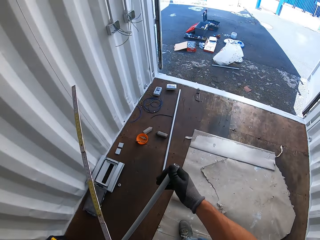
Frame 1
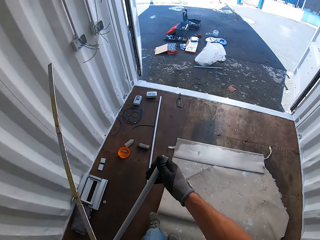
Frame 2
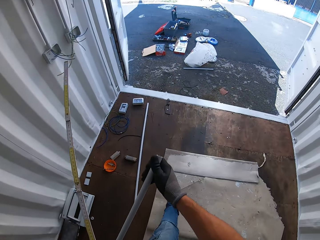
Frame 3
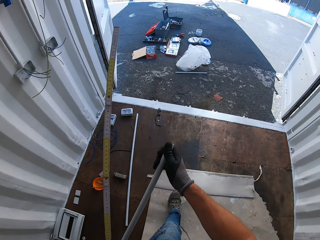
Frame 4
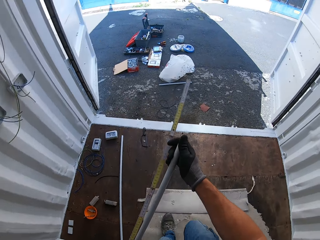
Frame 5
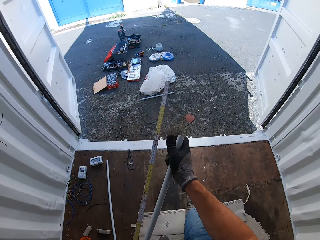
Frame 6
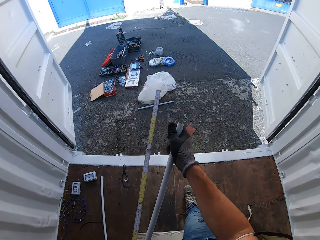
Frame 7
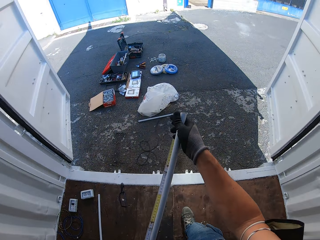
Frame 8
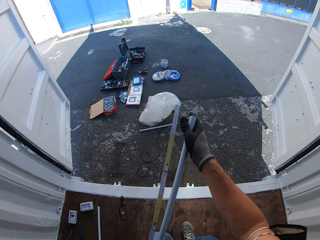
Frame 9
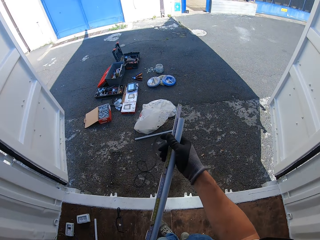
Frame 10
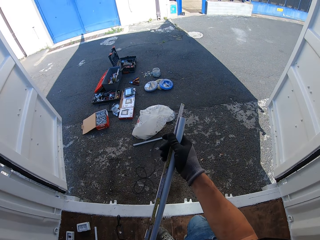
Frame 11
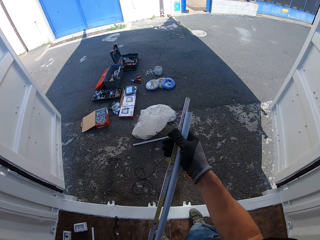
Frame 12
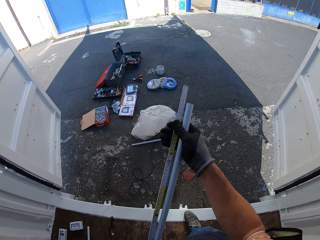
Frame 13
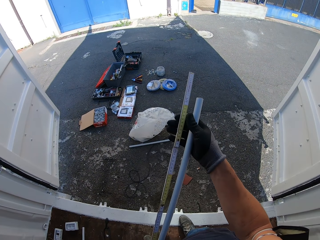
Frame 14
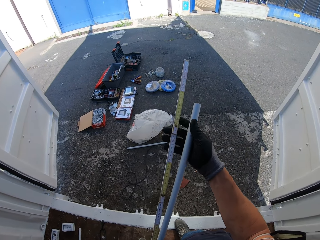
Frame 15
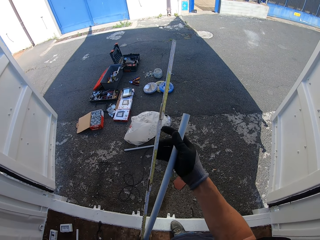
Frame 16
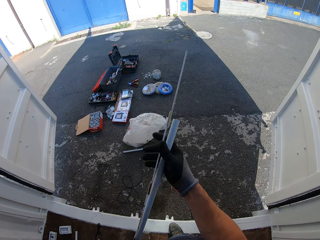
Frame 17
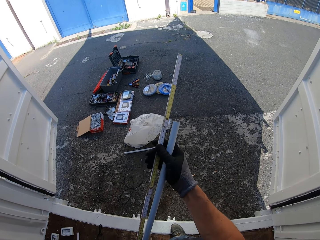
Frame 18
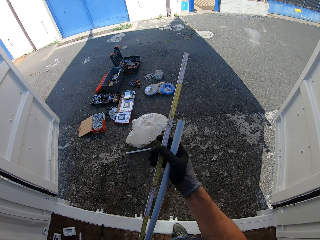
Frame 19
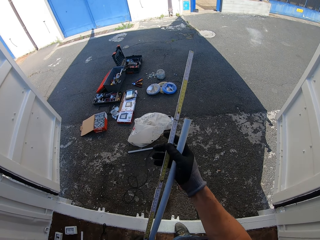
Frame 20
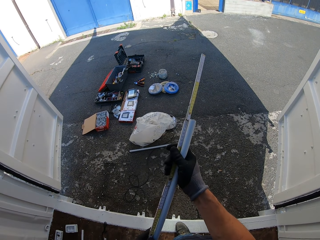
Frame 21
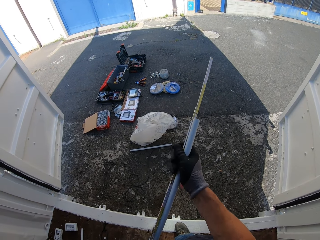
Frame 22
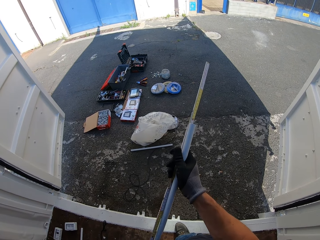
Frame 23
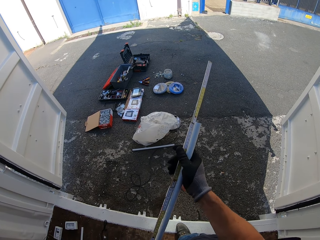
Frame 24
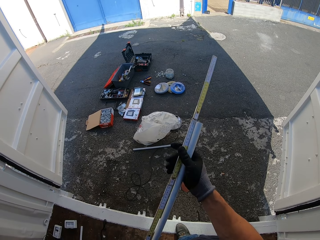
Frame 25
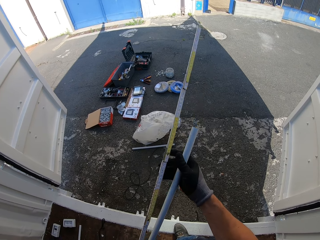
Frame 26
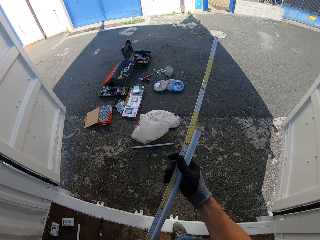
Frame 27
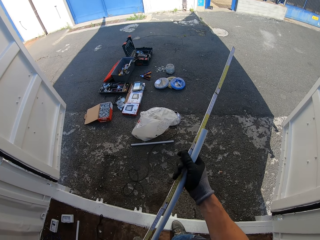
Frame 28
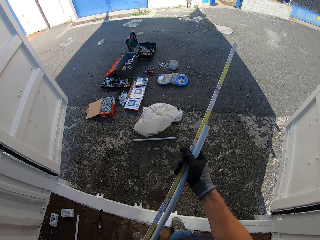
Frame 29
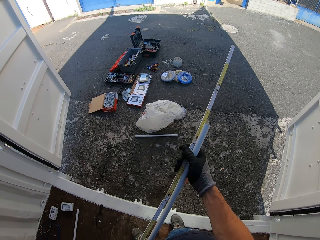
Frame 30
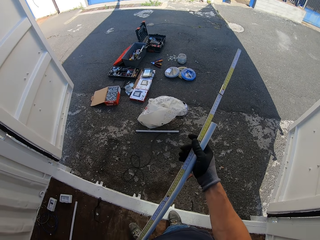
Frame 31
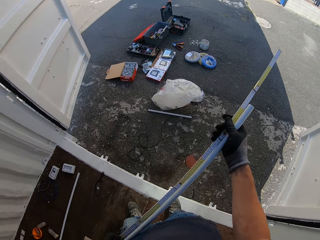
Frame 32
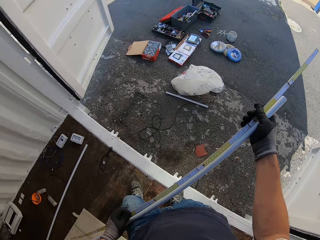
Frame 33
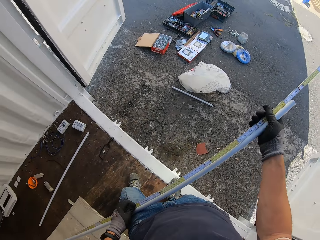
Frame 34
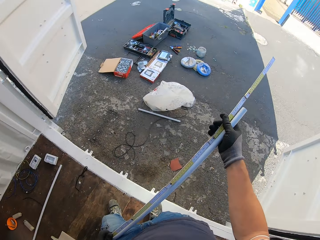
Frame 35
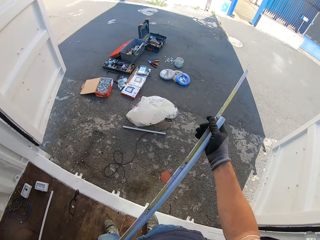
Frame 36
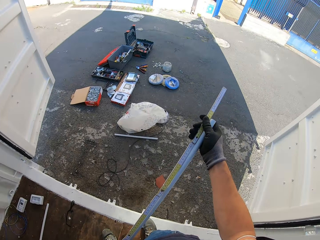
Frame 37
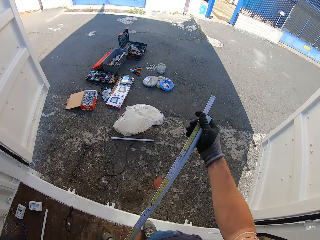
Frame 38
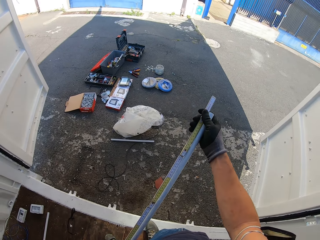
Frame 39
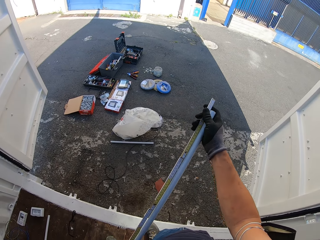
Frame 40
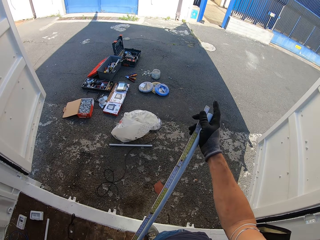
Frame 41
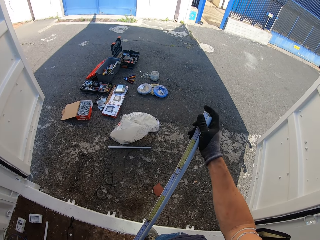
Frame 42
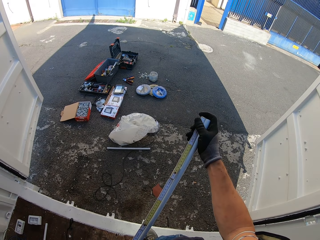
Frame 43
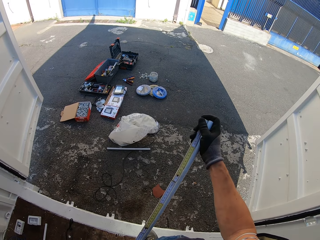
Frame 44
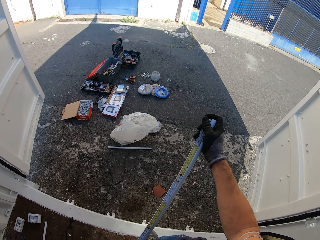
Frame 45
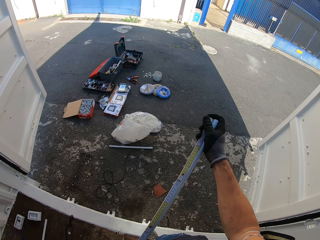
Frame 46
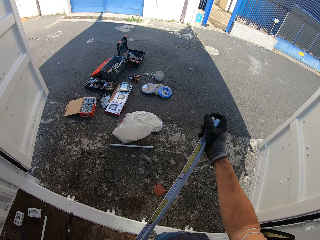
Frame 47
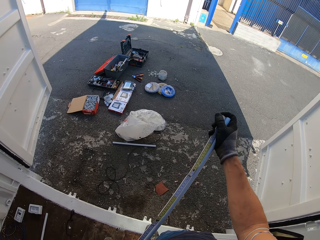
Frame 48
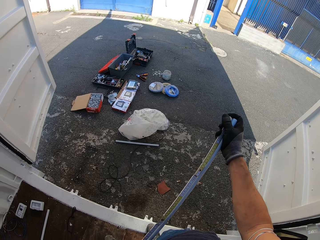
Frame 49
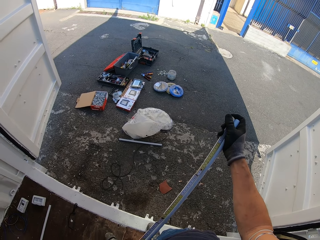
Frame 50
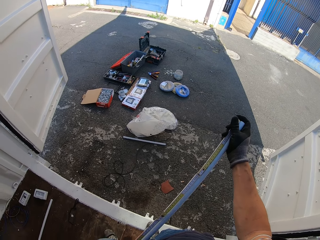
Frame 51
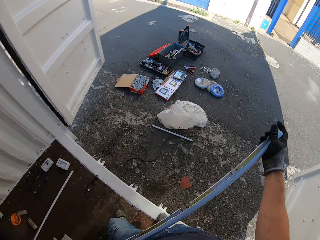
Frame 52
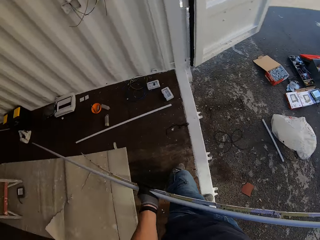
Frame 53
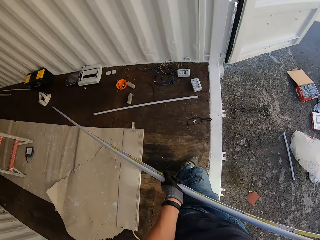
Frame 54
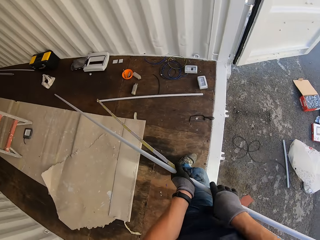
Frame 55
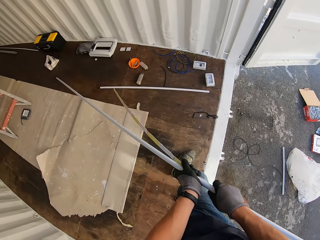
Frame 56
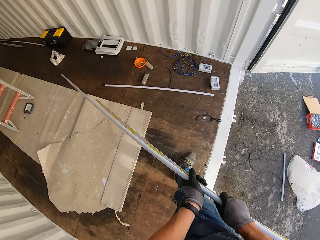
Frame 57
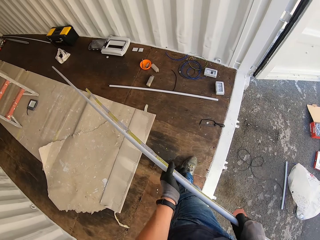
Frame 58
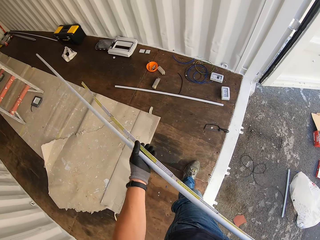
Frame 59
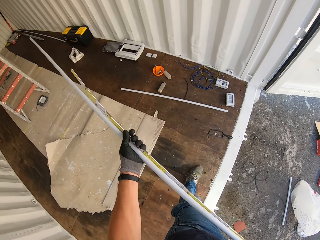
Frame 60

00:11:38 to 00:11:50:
The camera wearer walks outside the Conex box or container. They measure the pipe with the ruler.

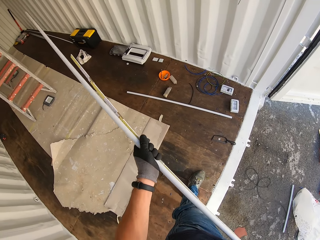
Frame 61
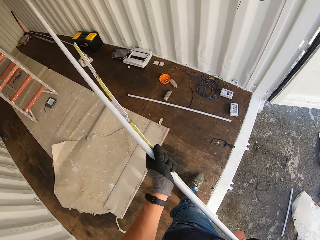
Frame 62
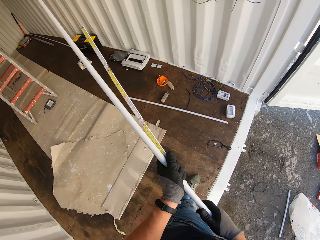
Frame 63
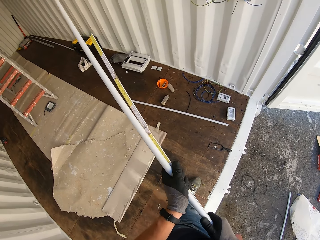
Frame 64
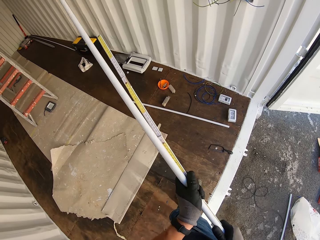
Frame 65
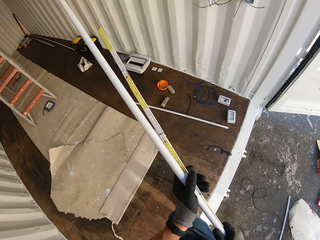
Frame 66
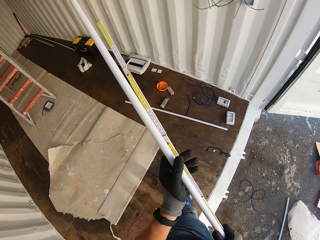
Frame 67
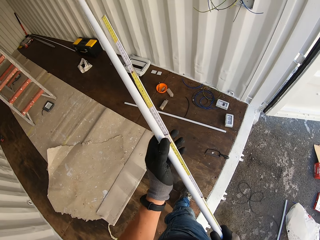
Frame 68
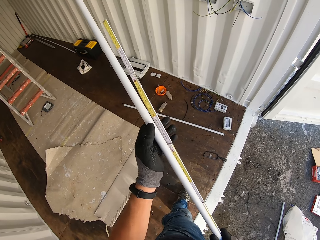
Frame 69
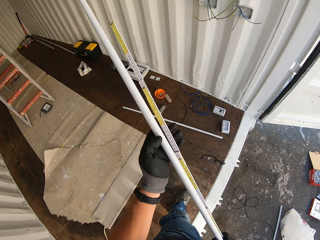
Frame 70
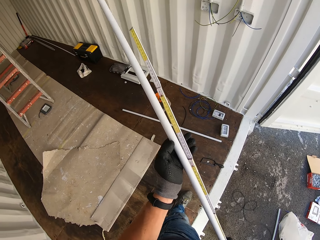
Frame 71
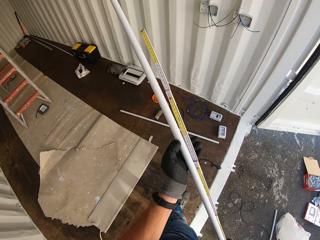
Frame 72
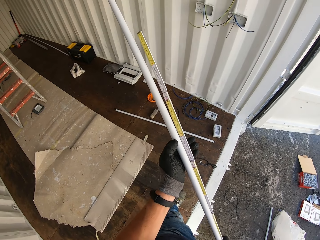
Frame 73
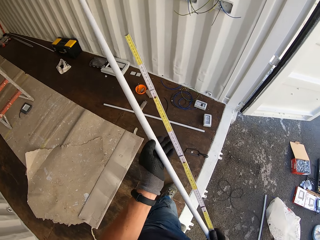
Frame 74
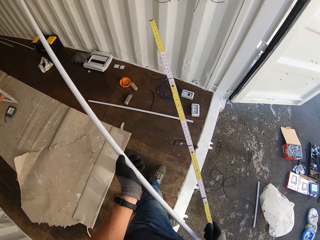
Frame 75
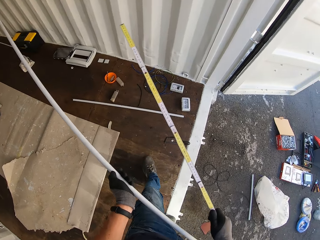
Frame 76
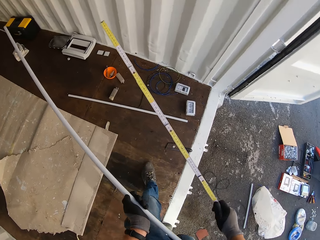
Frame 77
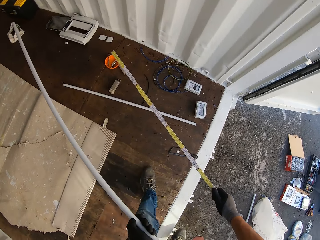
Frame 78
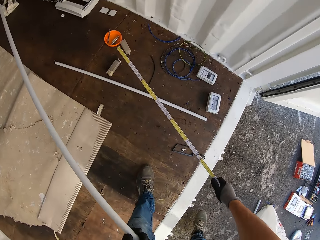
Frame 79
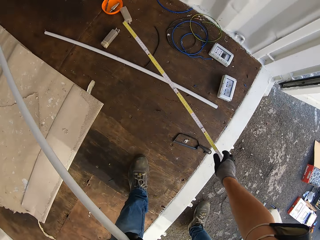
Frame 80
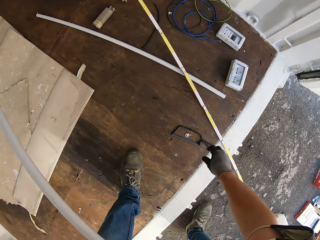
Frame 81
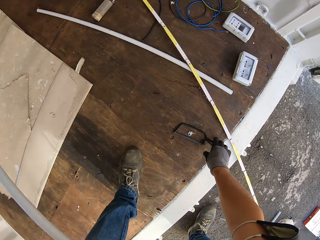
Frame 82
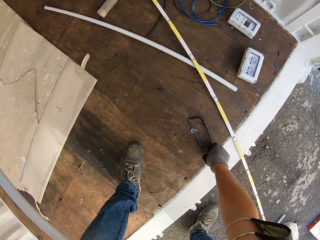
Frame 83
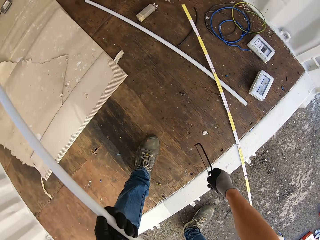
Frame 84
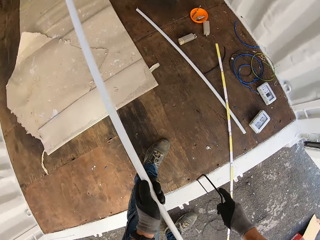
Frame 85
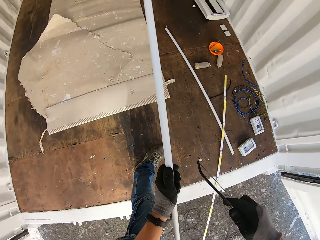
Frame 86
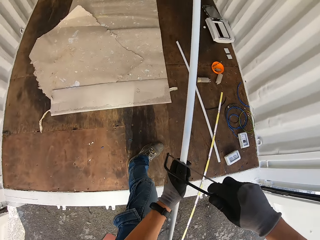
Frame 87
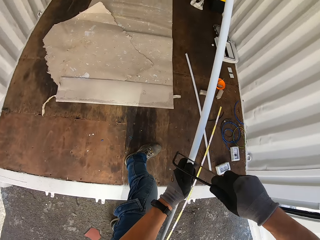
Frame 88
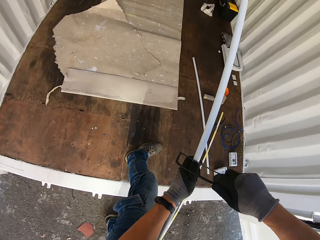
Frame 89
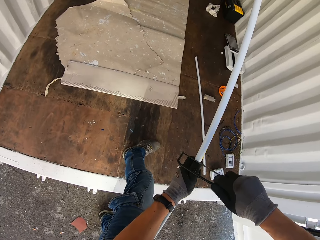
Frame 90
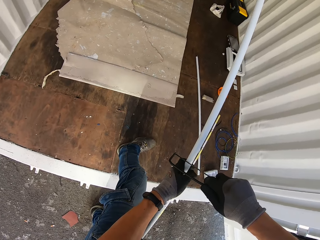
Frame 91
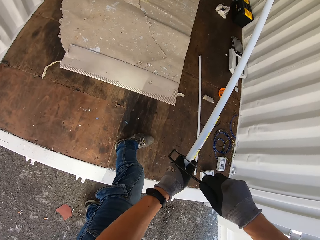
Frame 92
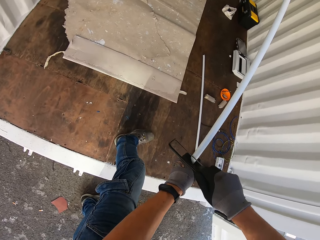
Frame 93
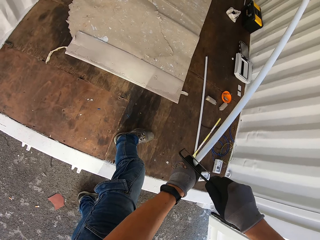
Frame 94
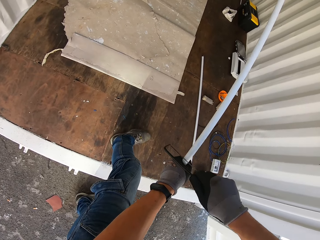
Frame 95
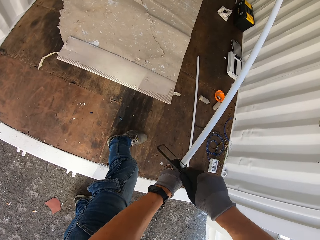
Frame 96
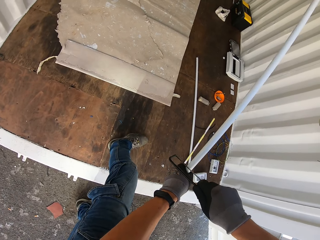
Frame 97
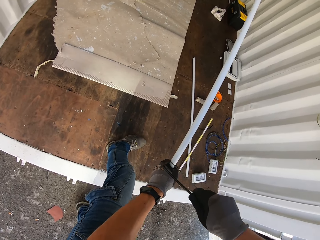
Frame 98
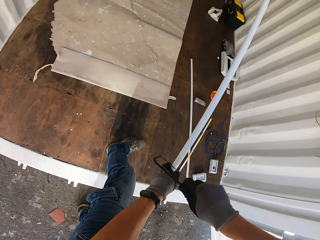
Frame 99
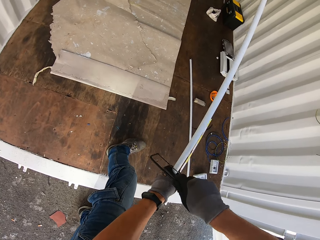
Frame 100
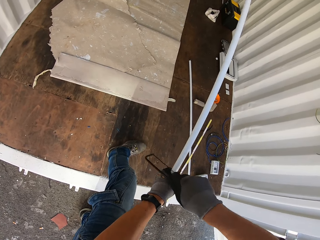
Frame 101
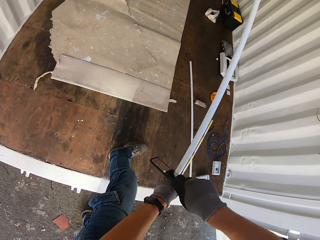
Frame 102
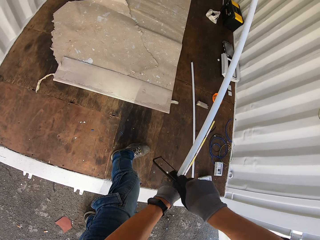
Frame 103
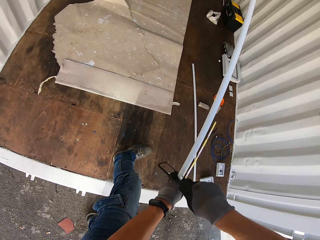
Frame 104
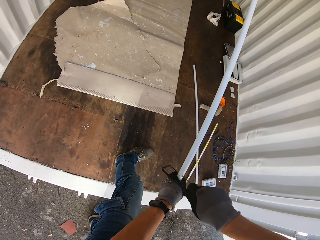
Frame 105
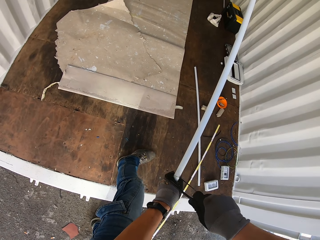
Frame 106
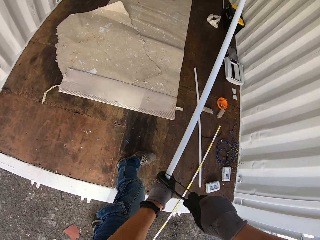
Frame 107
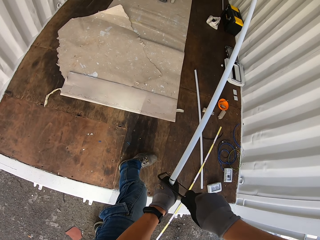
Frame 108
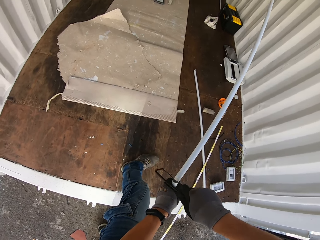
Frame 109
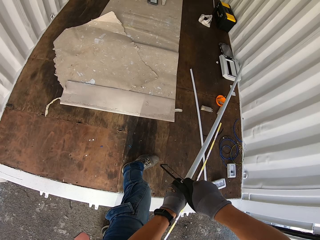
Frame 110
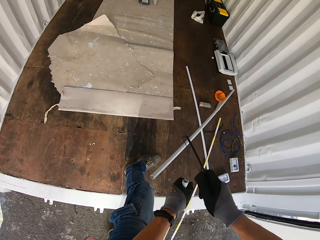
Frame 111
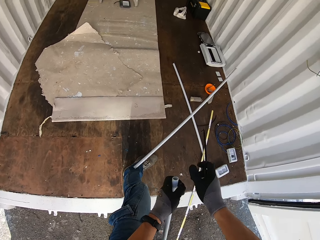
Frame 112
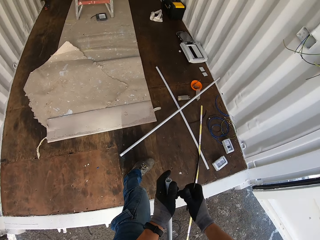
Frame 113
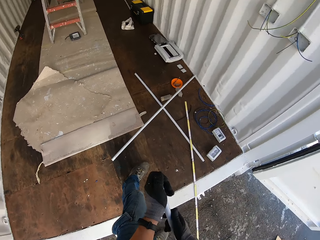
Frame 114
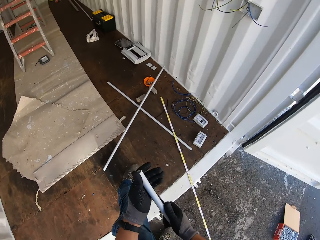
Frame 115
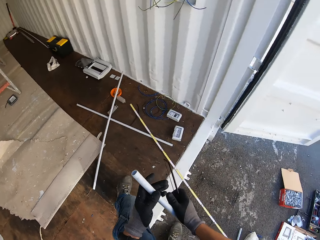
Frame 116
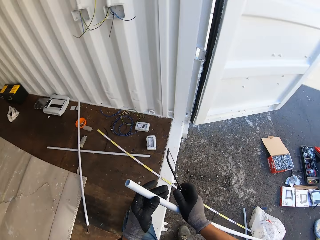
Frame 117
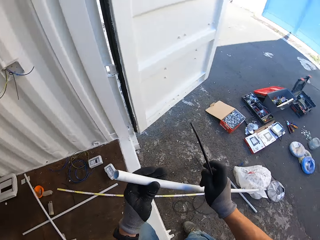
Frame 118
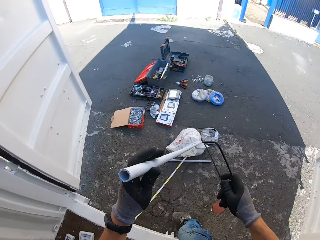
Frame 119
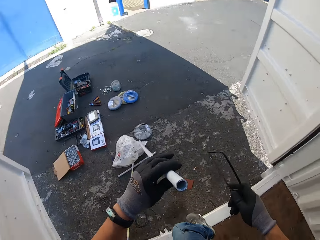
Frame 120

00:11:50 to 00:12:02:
The camera wearer drops the ruler on the floor. They pick up a saw from the ground and cut the pipe with the saw.
